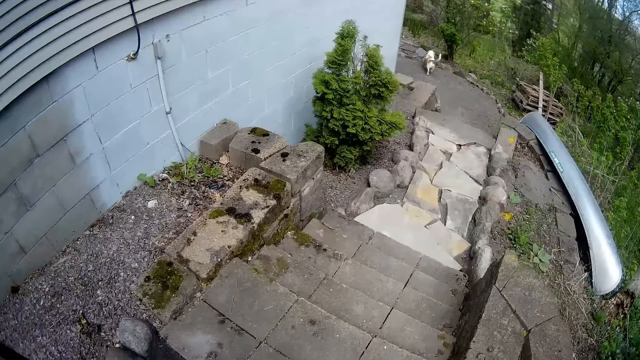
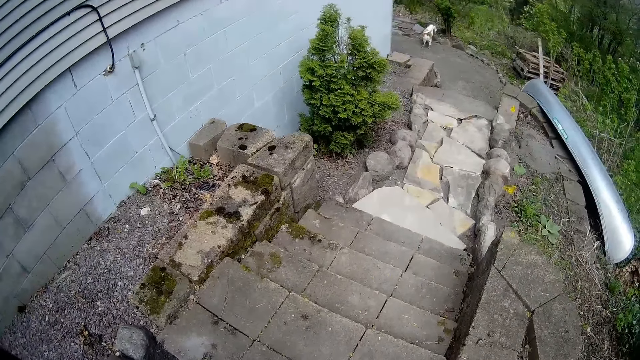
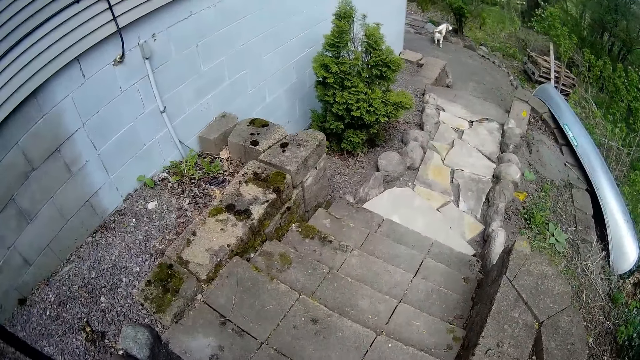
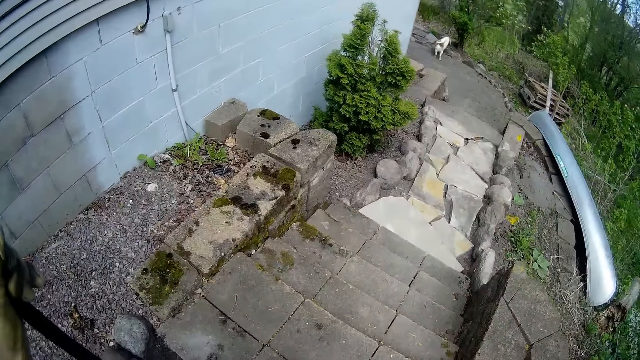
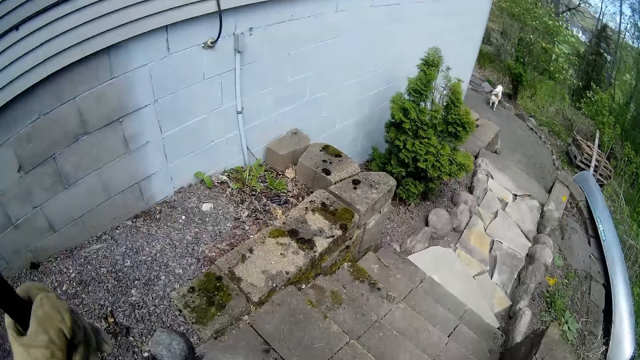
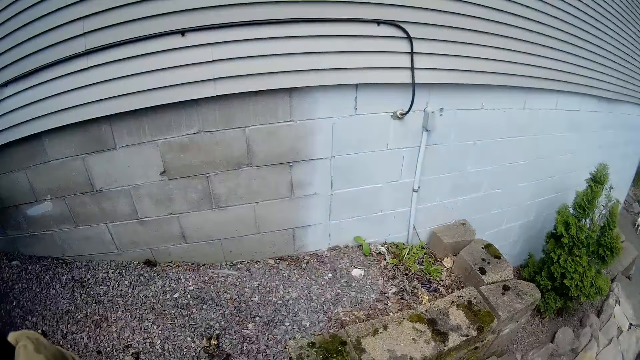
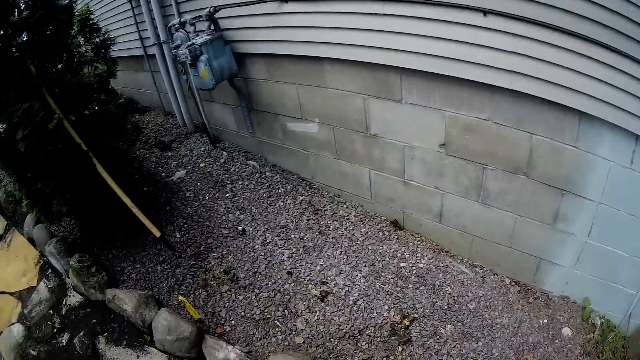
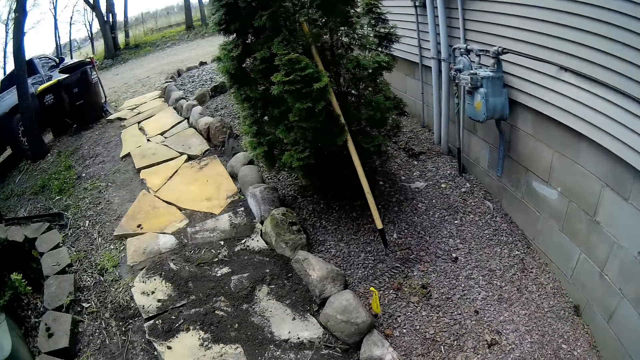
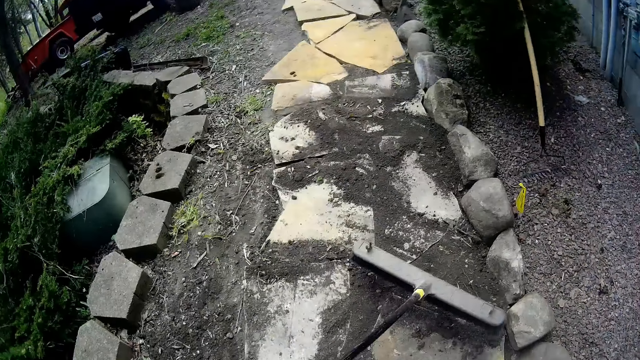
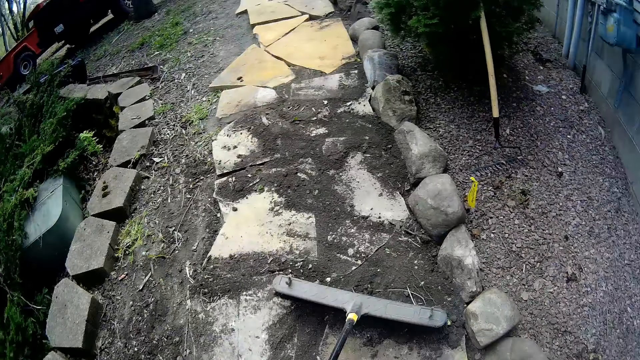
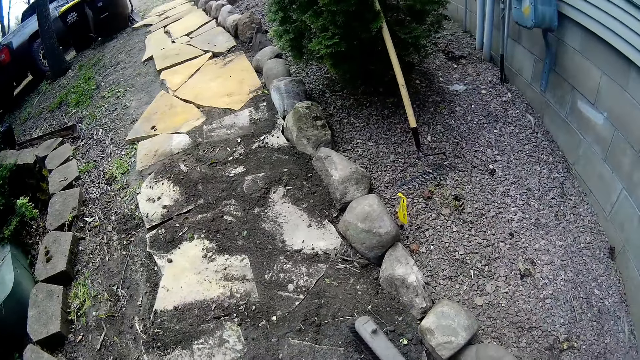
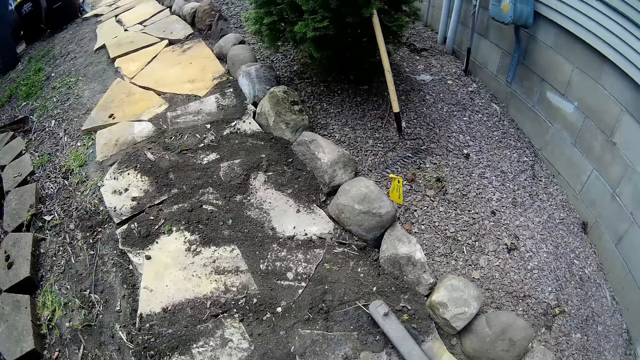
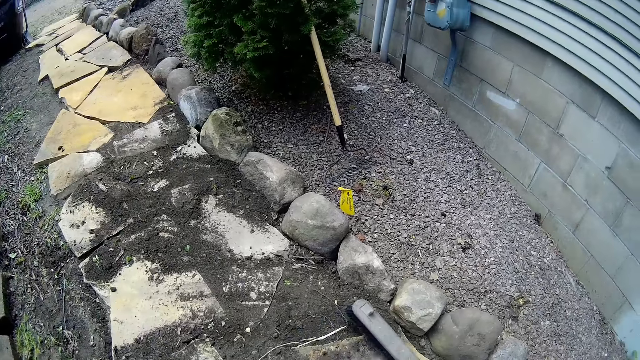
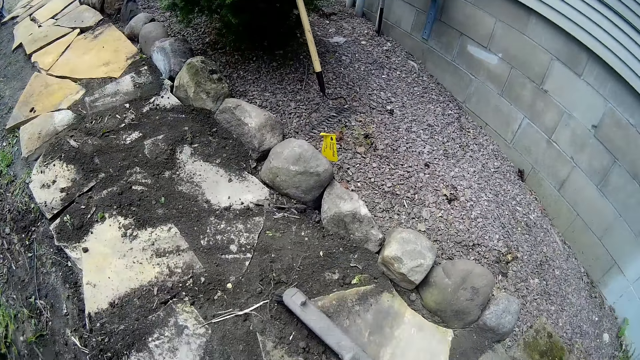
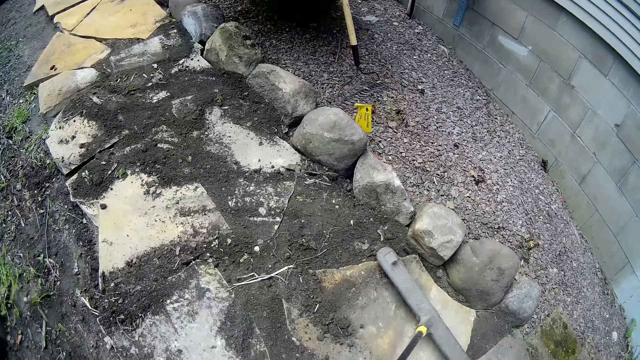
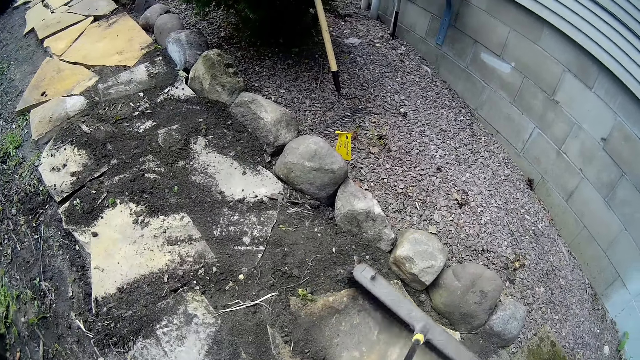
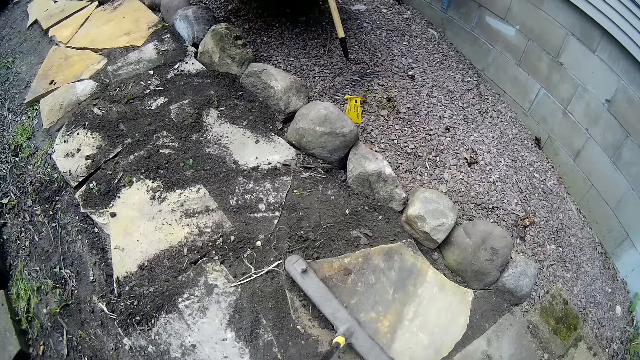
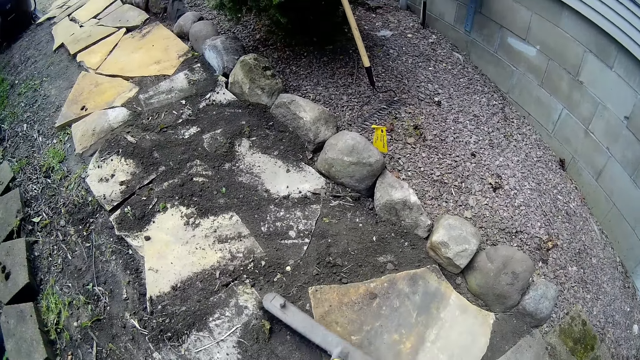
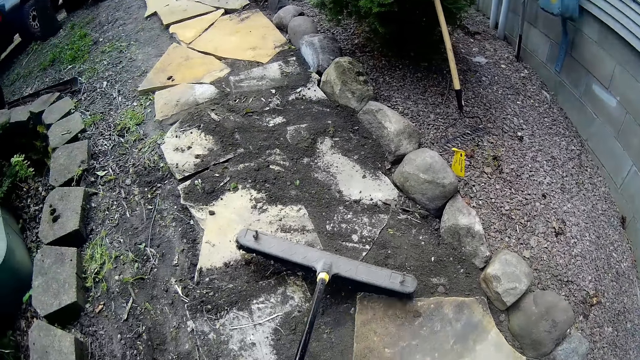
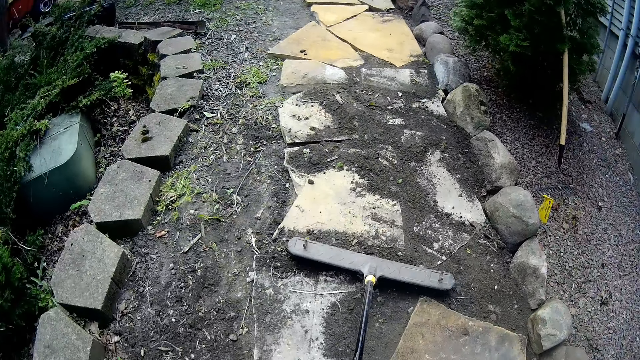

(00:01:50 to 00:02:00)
The camera wearer holds the brush in his gloved left hand. He cleans the pathway with the brush in both hands.

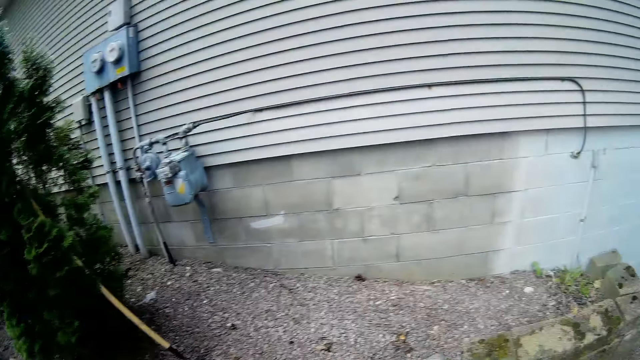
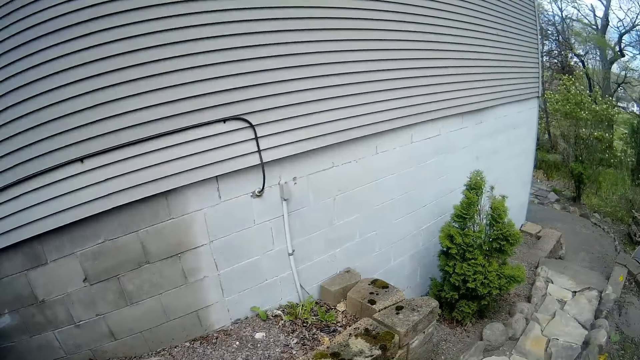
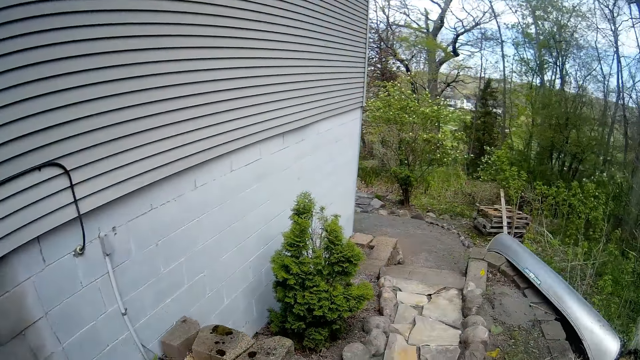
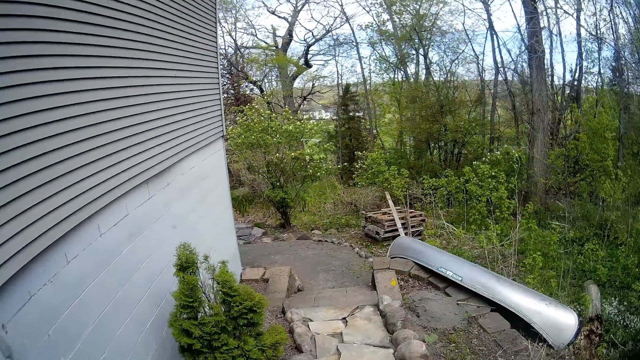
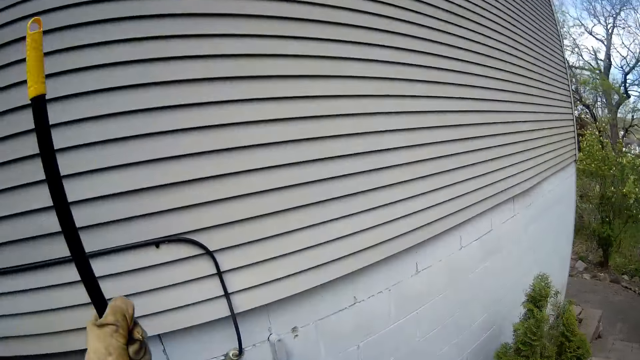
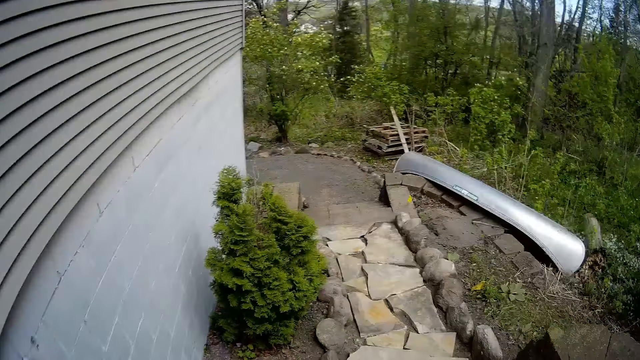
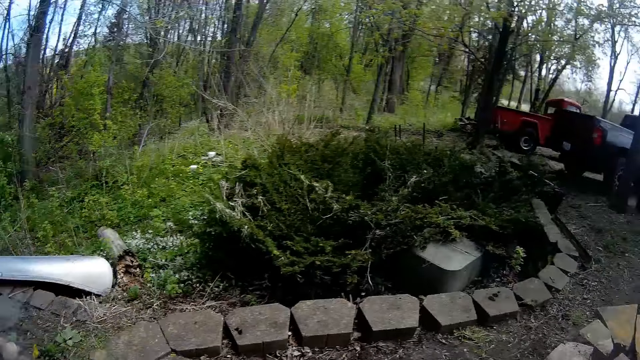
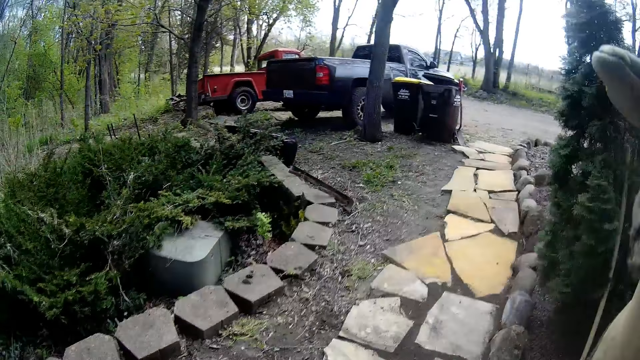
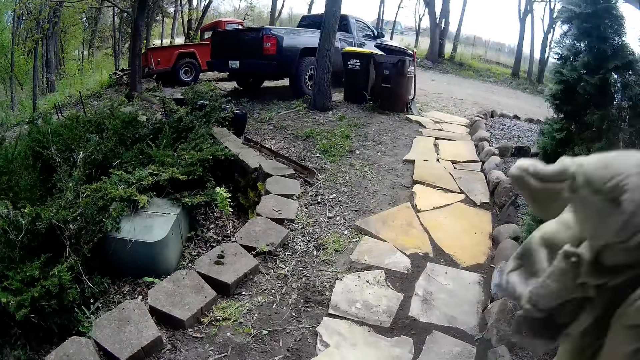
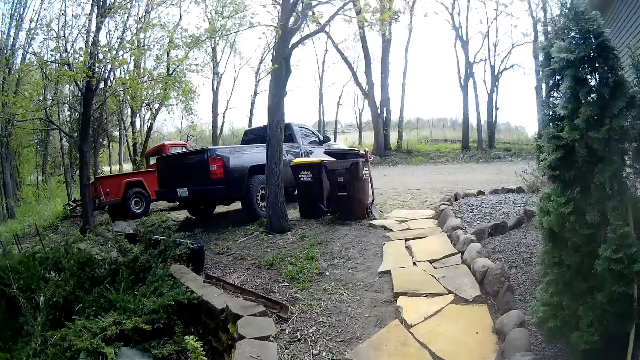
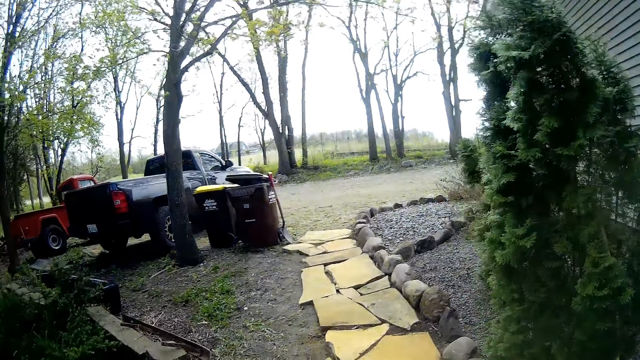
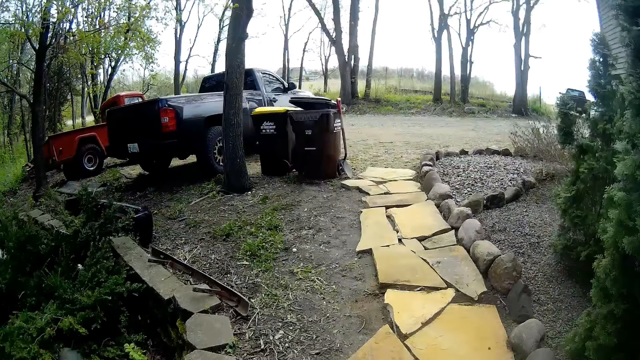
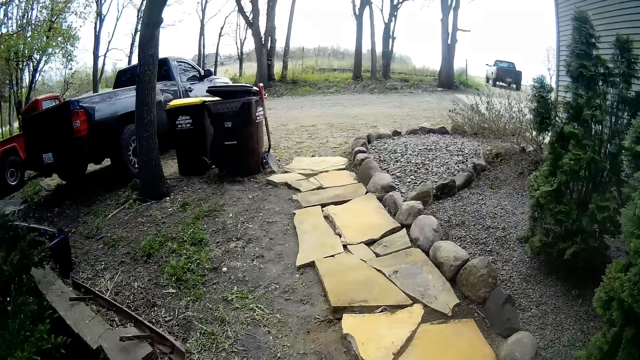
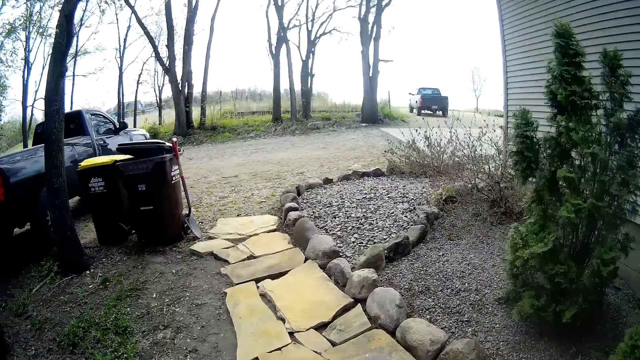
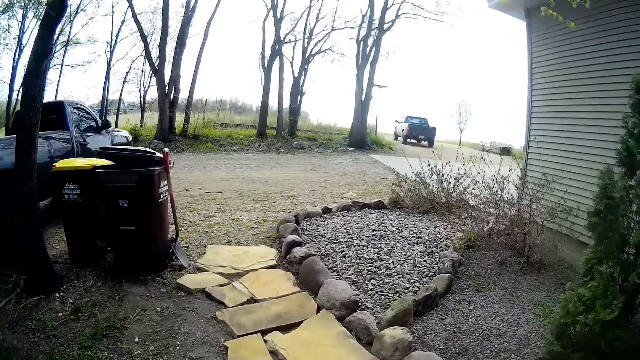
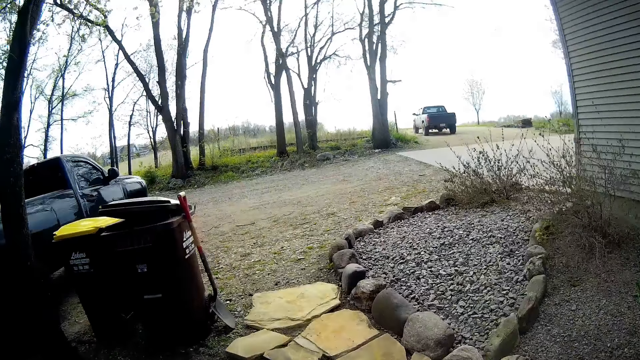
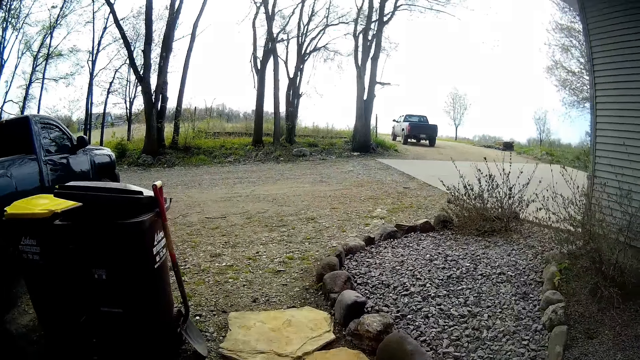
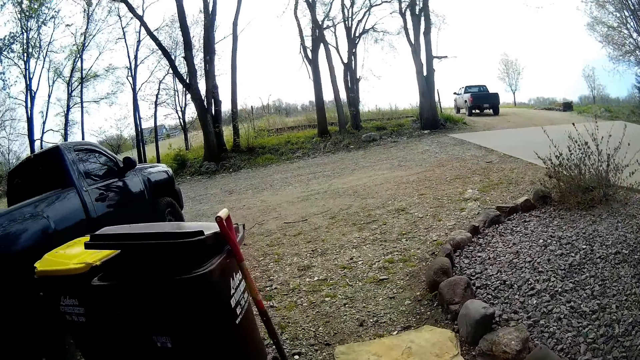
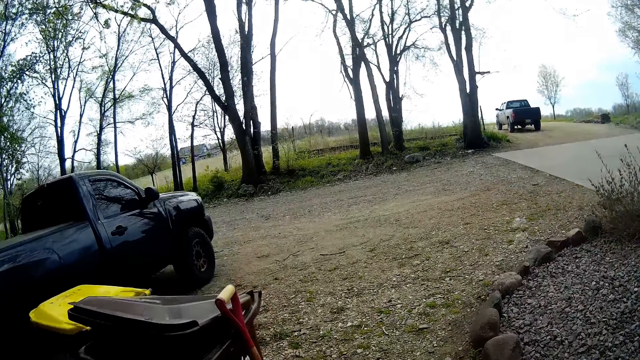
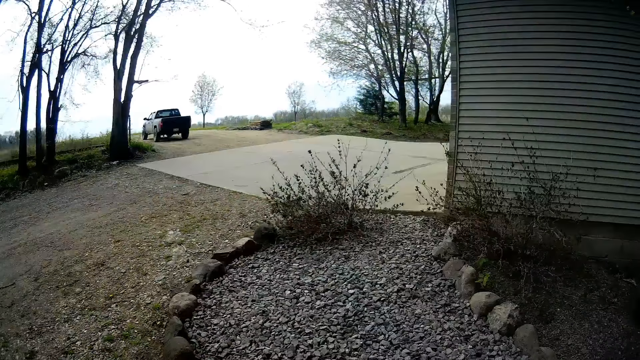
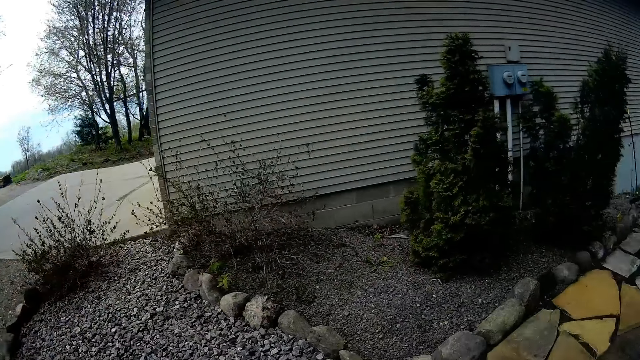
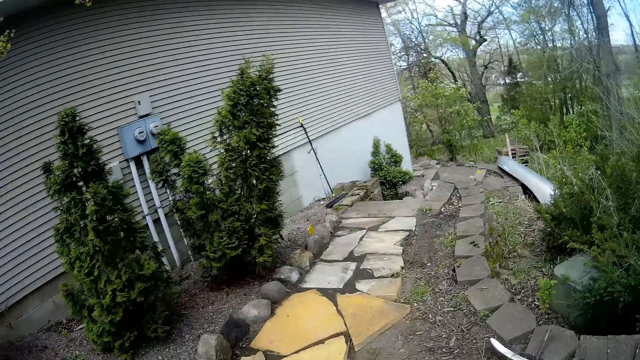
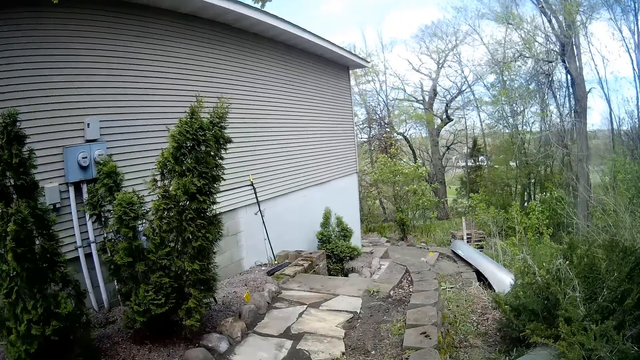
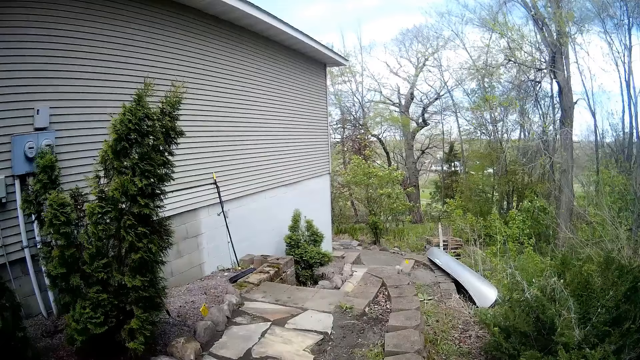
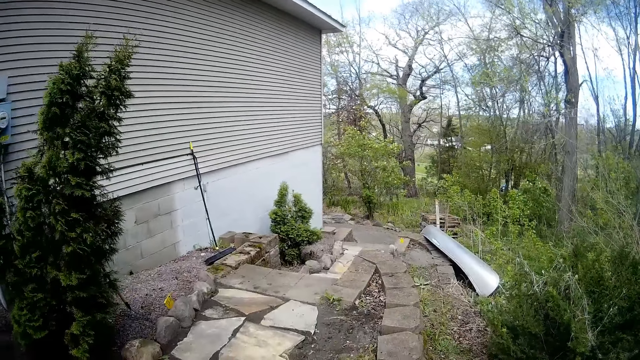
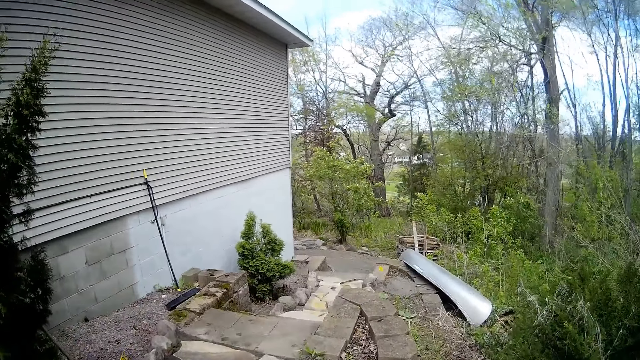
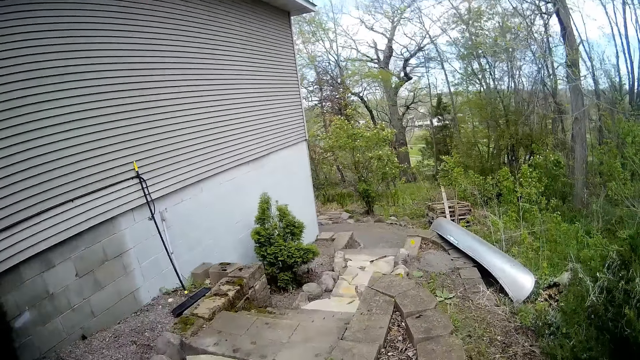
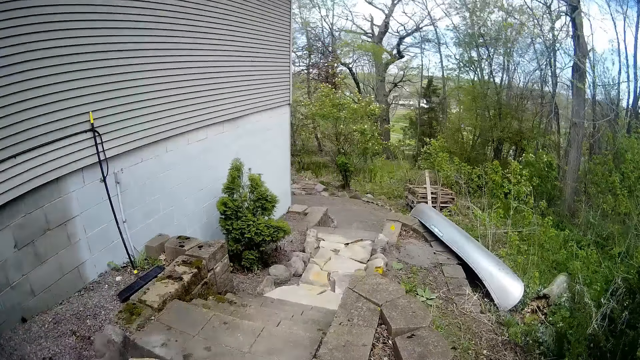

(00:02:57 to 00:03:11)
The camera wearer drops the brush with his gloved left hand. He picks the shovel from the ground with his gloved left hand.
